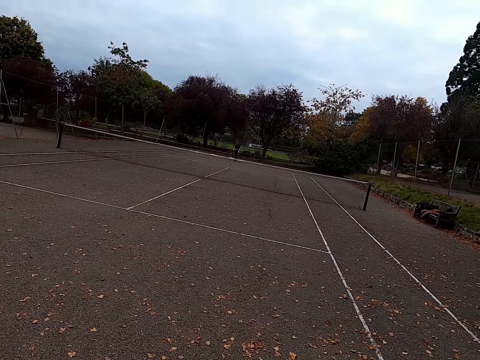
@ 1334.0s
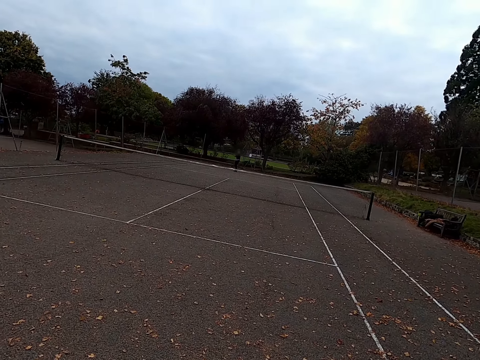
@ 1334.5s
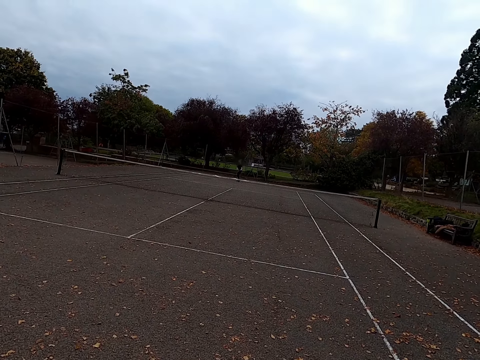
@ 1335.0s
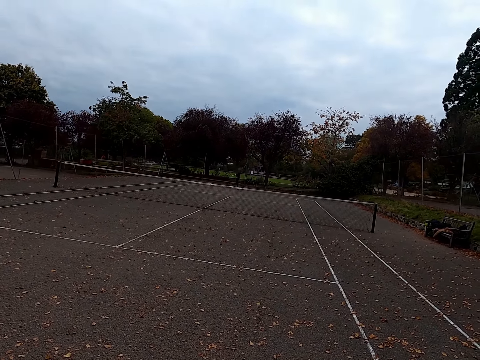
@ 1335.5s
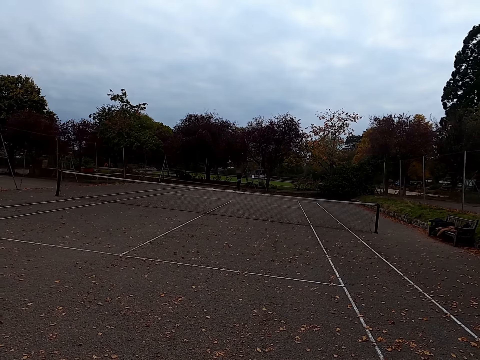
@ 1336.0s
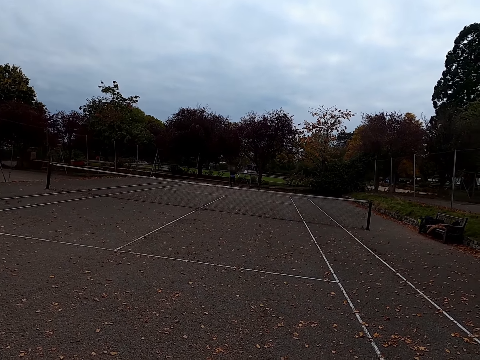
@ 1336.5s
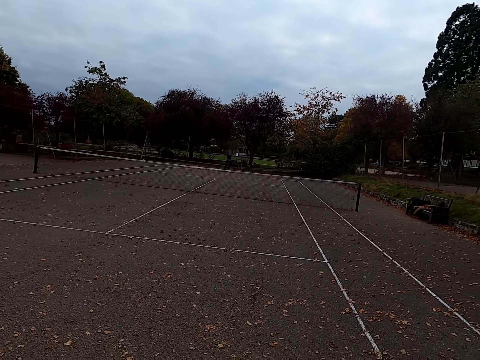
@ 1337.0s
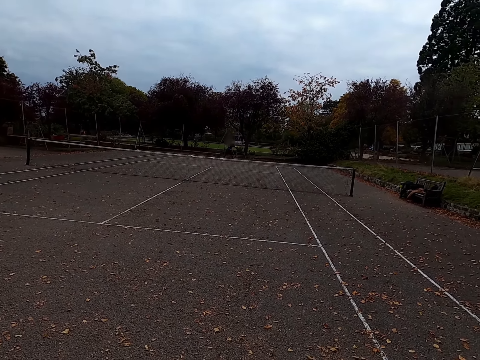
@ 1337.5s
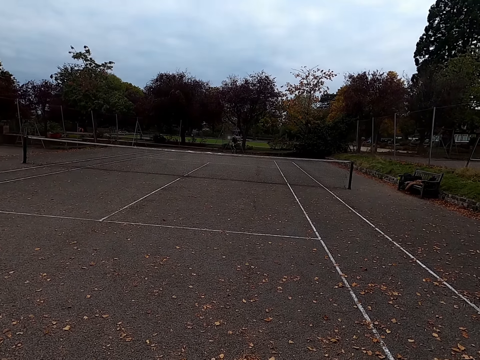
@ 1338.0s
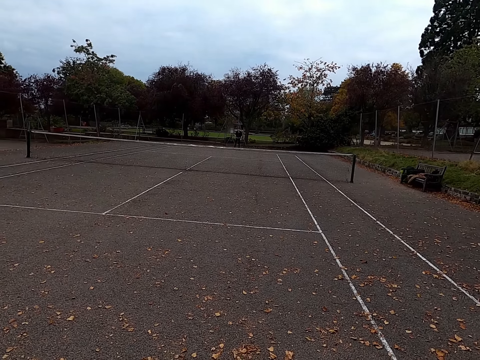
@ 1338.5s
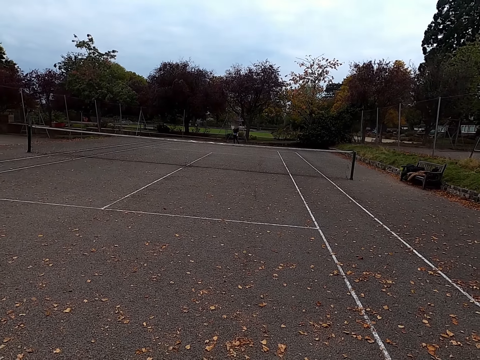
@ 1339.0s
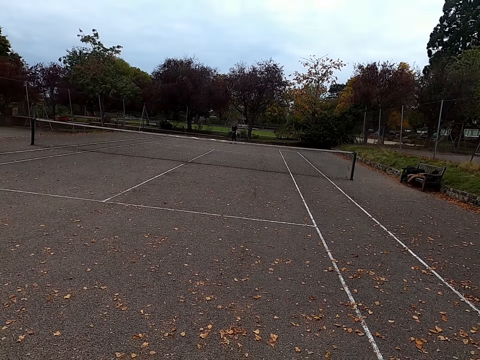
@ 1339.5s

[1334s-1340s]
A woman walks around the tennis court.

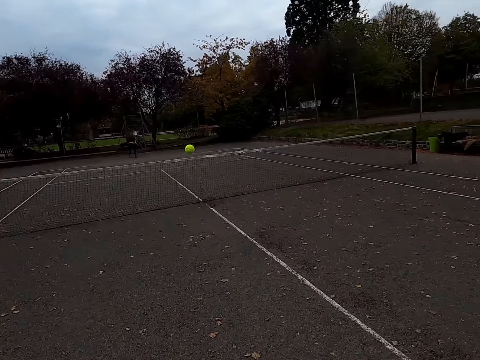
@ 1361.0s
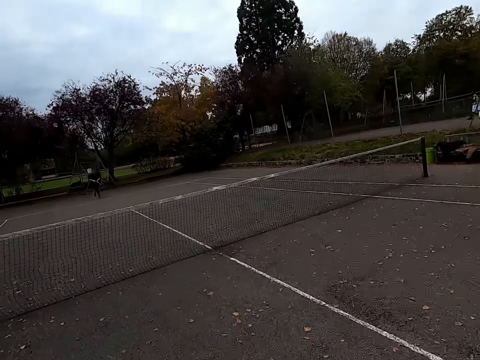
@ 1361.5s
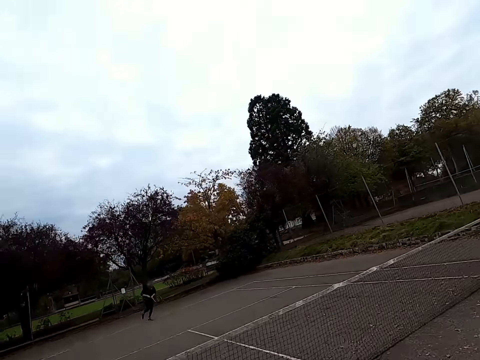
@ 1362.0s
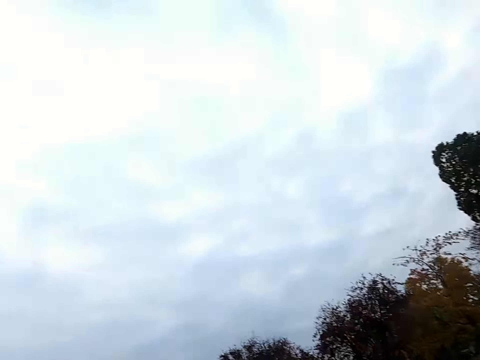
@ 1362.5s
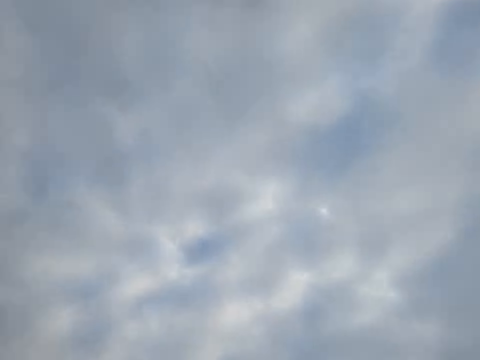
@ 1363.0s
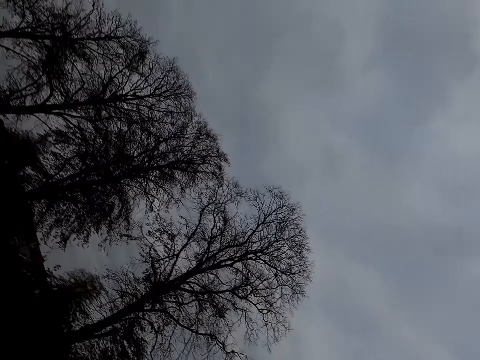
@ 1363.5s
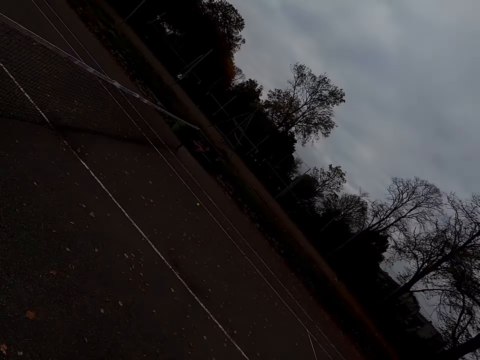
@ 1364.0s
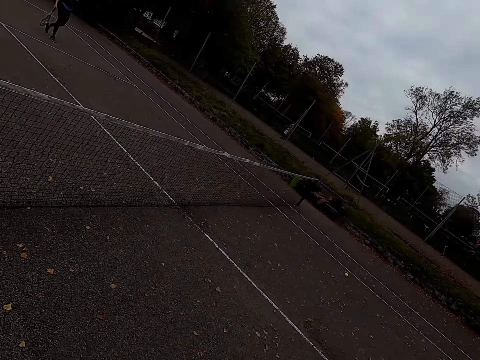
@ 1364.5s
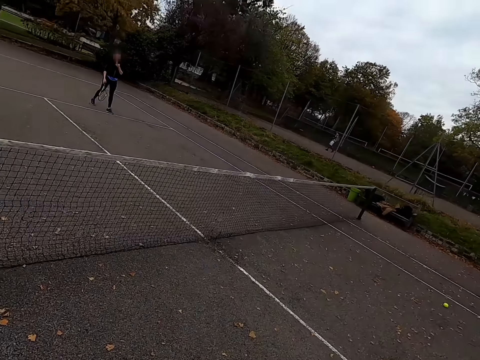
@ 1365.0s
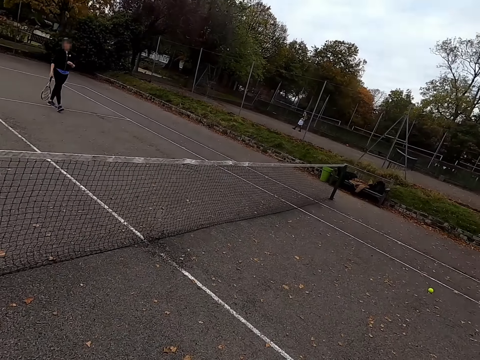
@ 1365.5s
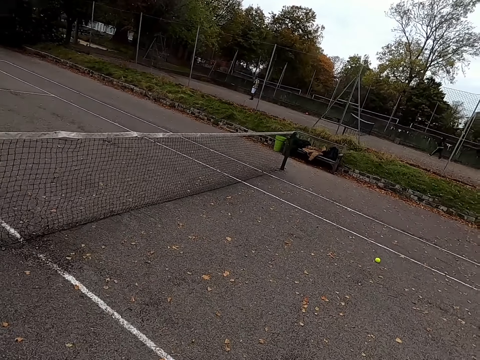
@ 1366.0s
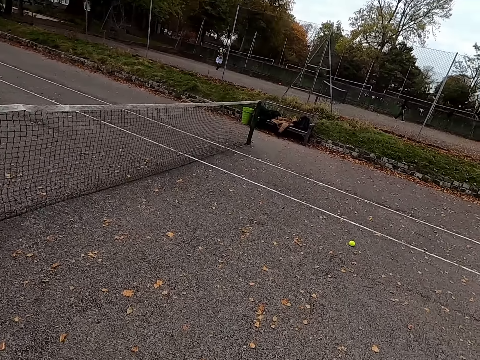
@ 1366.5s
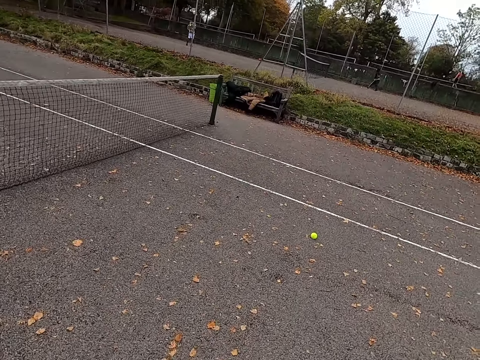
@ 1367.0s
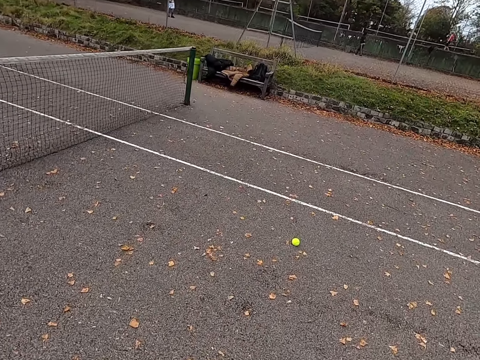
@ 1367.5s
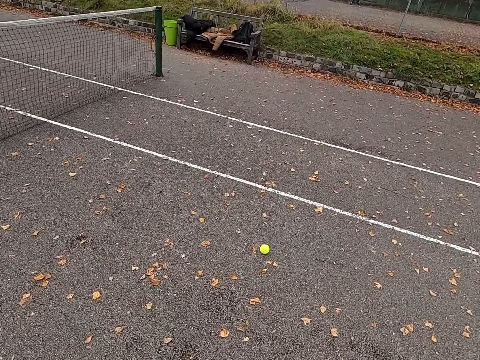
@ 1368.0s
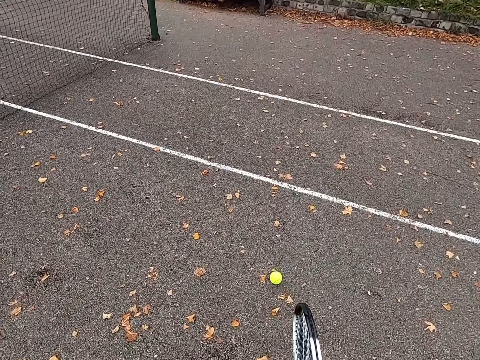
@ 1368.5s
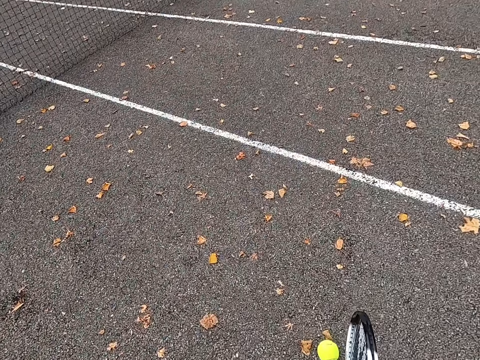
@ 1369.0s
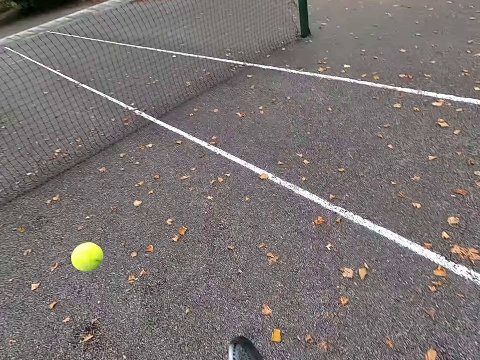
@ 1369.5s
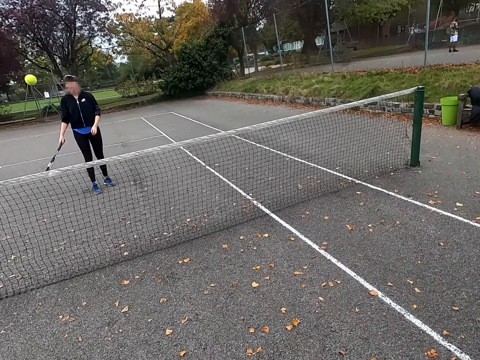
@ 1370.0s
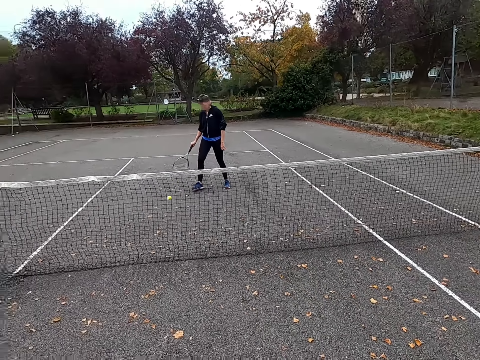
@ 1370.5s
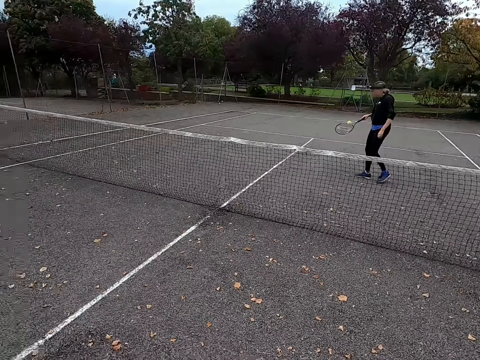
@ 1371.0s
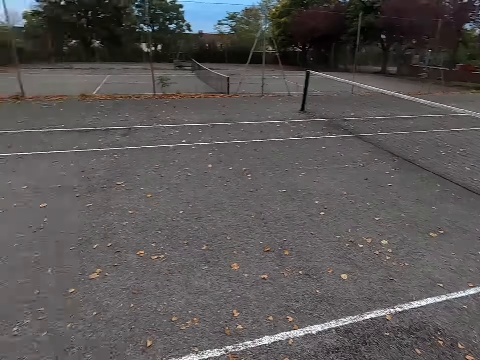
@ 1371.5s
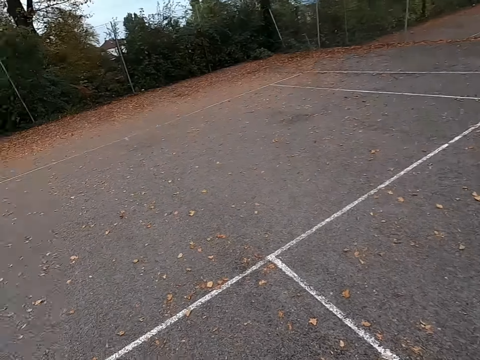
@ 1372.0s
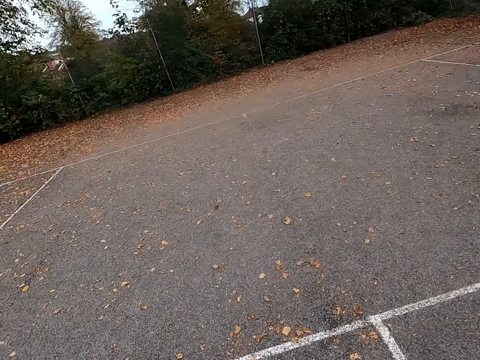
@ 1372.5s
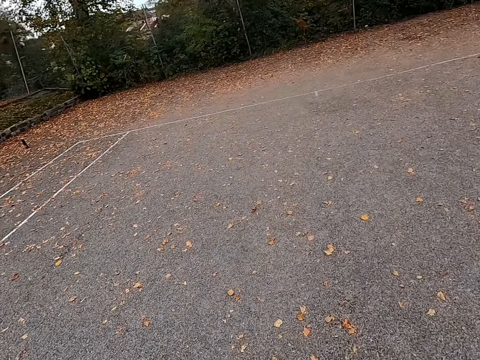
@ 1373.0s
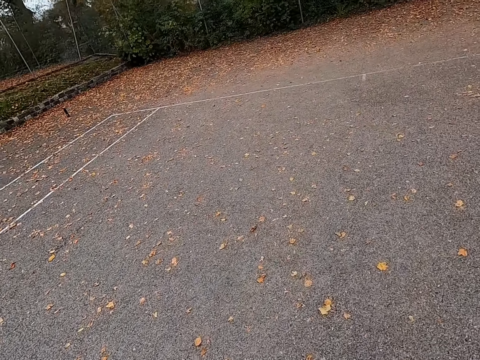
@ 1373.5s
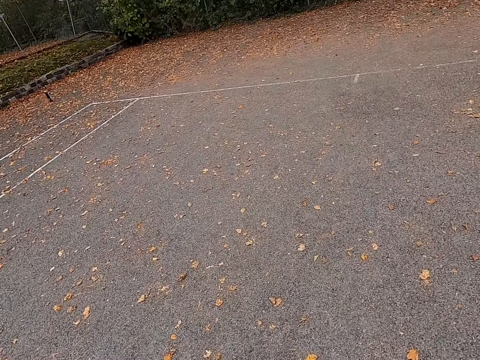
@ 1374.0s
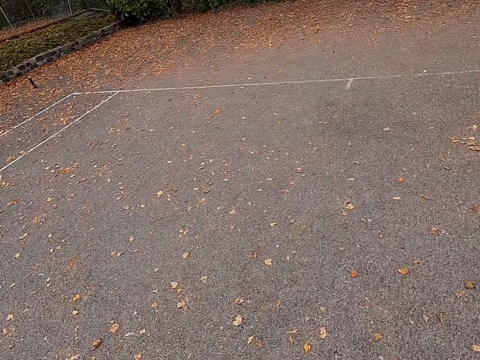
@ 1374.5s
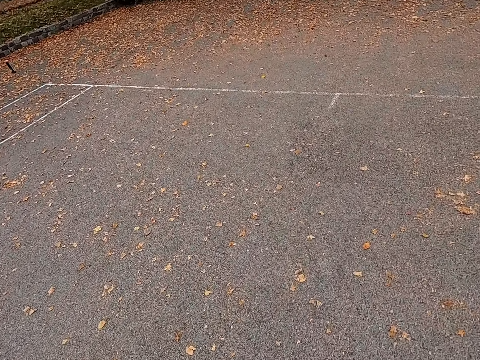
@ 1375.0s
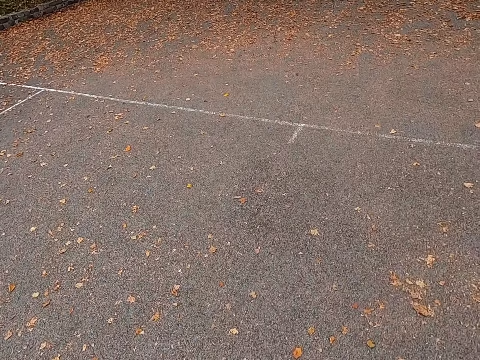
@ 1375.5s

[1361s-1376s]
The camera wearer hits a tennis ball with a racquet. They look around the tennis court. They walk around the tennis court. They walk to the ball. They pick up the ball. They hit the tennis ball with the racquet. They throw the ball. They walk around the tennis court.

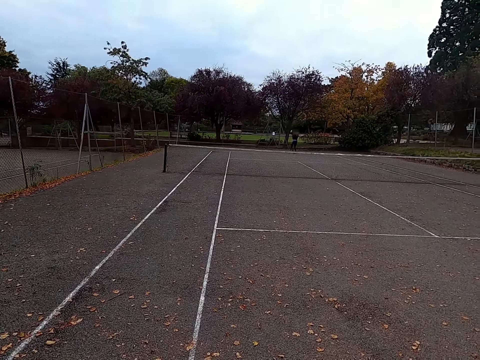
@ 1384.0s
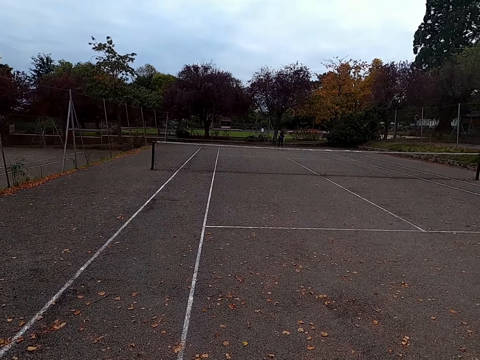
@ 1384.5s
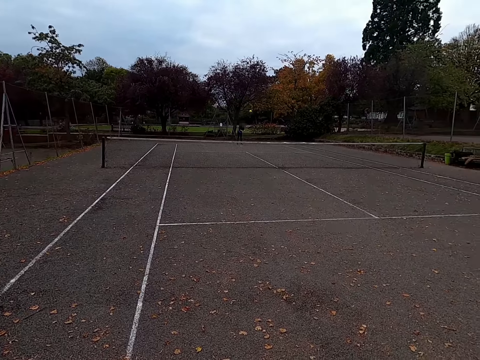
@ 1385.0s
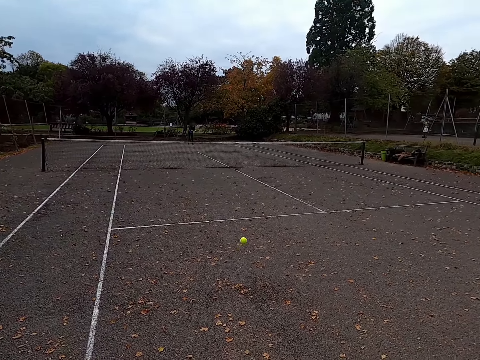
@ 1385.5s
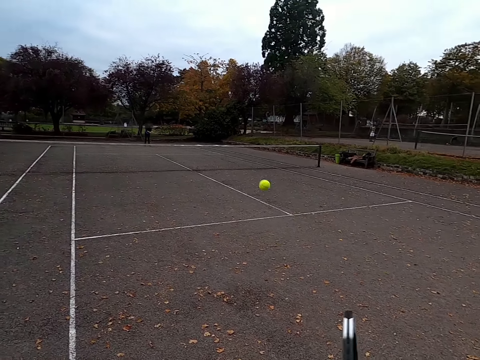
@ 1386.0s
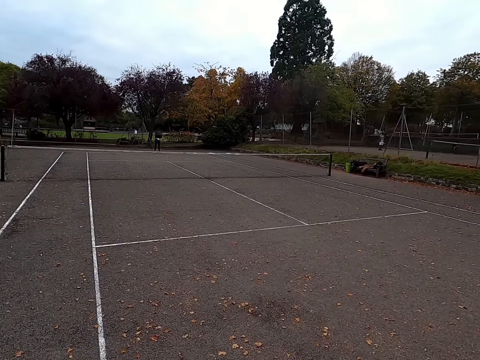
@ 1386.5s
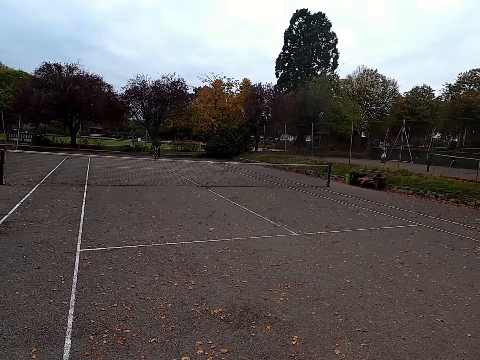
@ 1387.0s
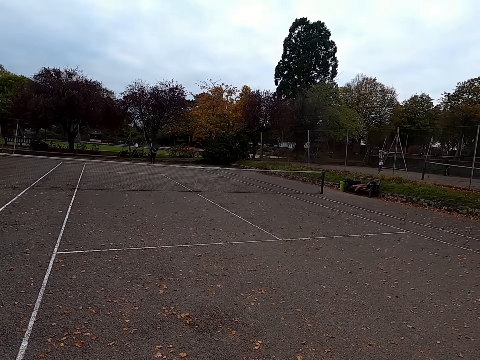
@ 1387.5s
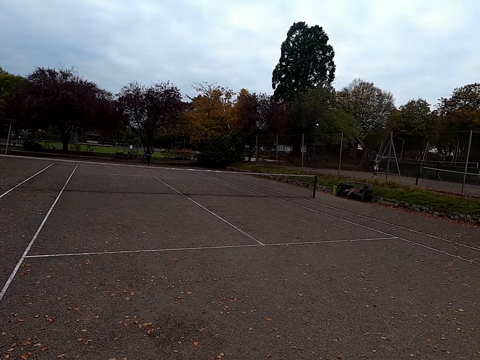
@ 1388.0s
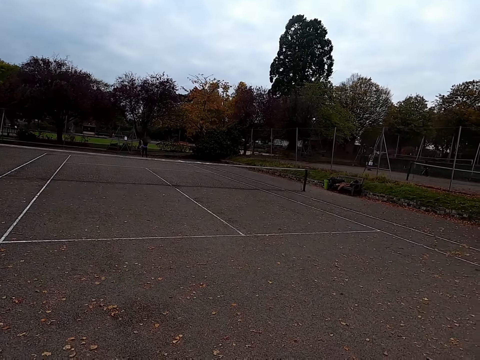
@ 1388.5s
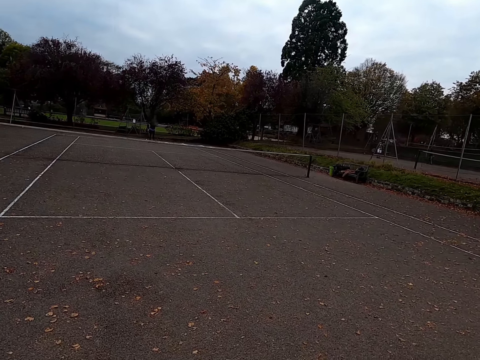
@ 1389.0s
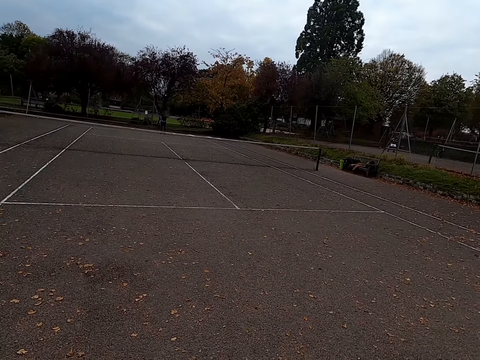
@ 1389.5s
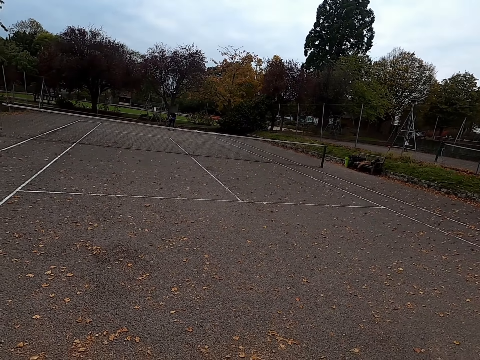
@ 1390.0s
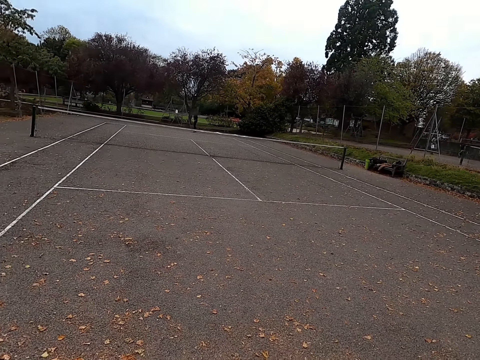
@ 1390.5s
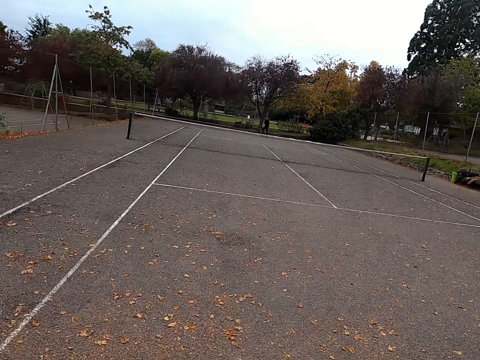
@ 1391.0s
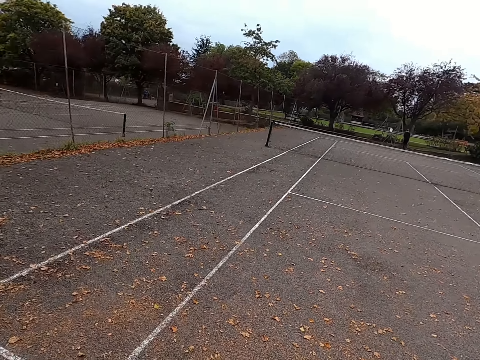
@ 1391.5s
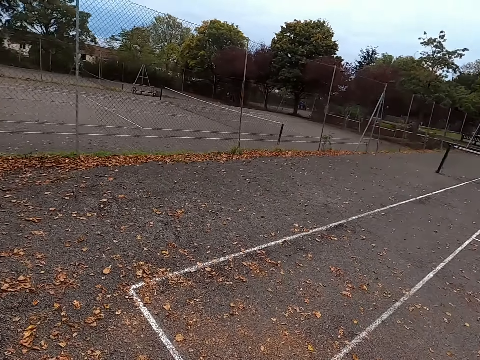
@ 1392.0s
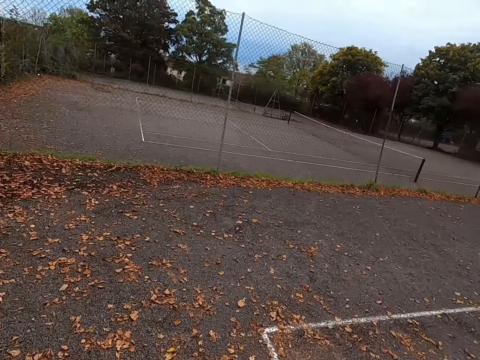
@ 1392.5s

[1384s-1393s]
A woman hits the tennis ball with a racquet. The camera wearer hits the tennis ball with a racquet. The woman catches the tennis ball. The woman hits the ball. The camera wearer looks around the tennis court.
